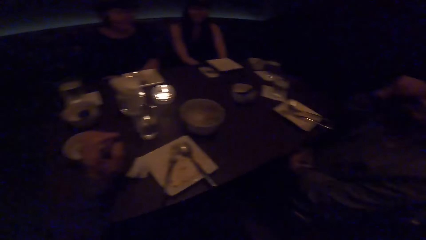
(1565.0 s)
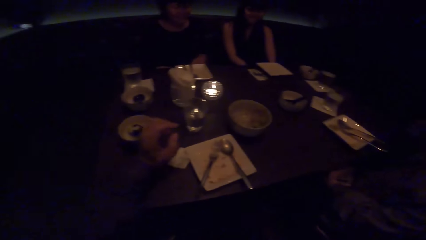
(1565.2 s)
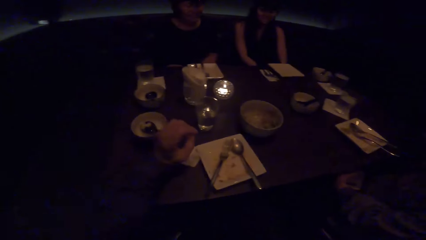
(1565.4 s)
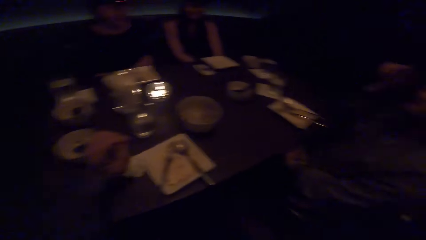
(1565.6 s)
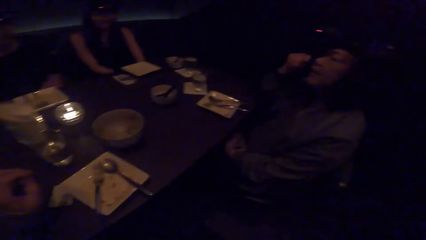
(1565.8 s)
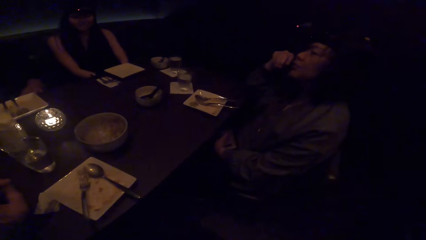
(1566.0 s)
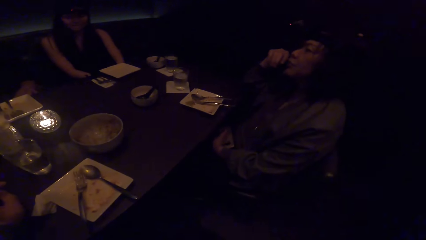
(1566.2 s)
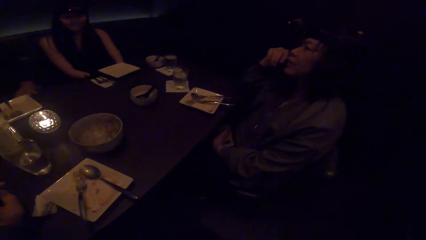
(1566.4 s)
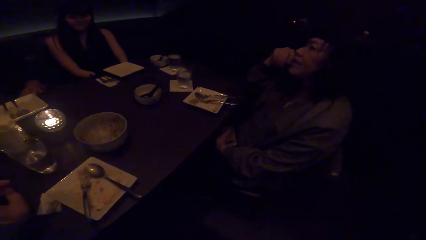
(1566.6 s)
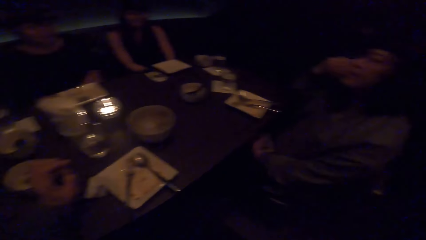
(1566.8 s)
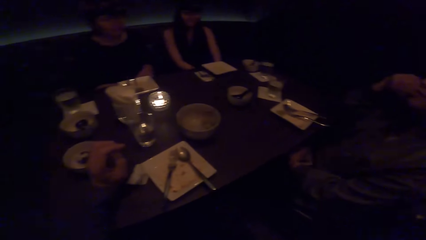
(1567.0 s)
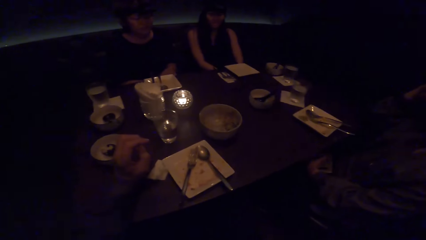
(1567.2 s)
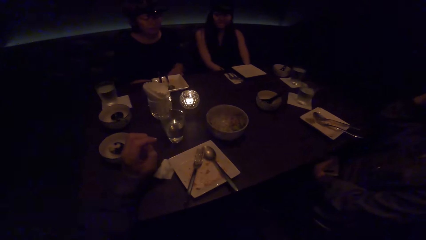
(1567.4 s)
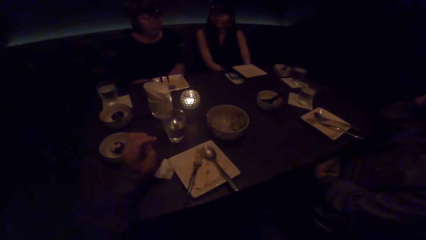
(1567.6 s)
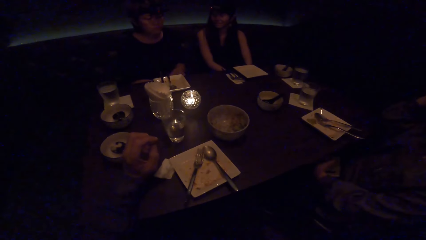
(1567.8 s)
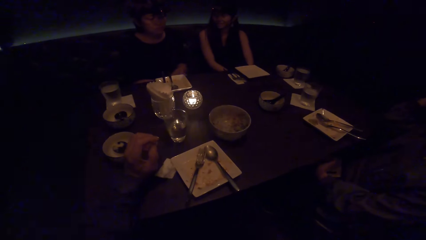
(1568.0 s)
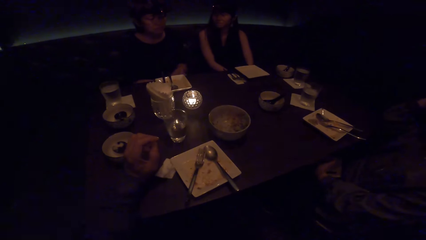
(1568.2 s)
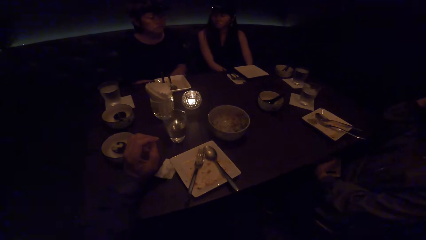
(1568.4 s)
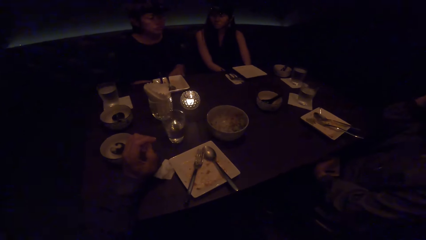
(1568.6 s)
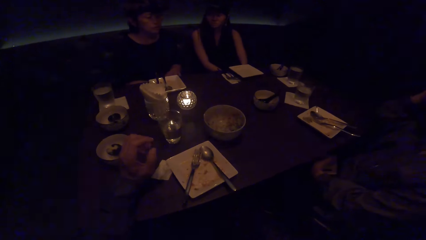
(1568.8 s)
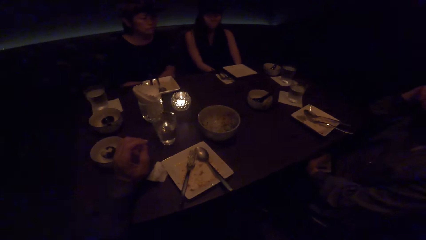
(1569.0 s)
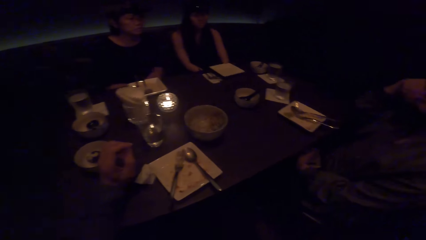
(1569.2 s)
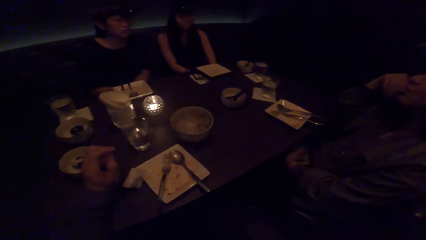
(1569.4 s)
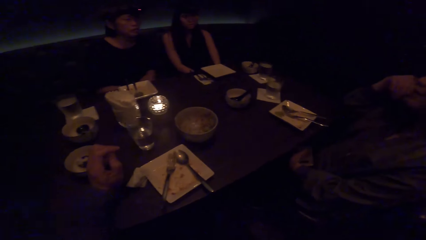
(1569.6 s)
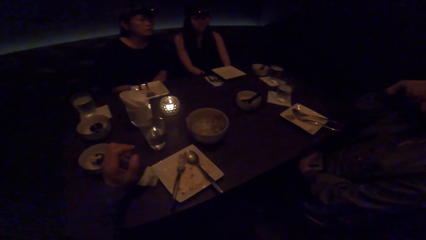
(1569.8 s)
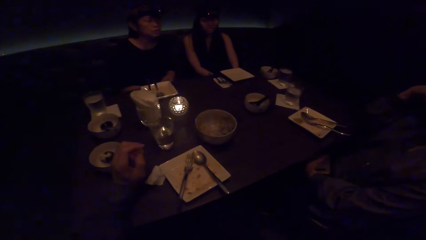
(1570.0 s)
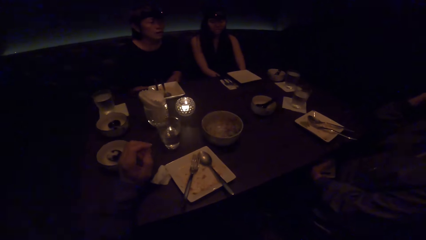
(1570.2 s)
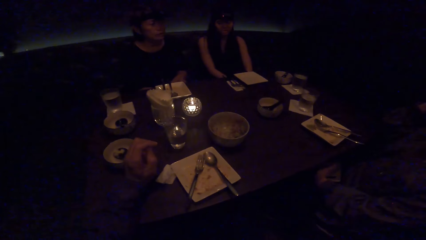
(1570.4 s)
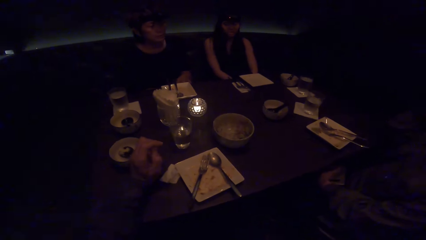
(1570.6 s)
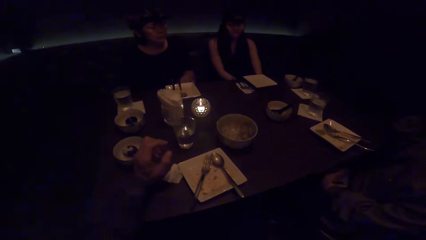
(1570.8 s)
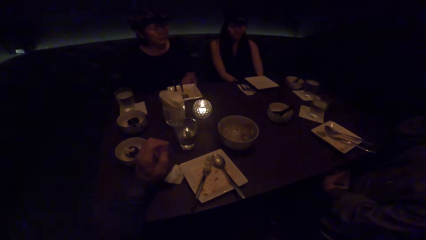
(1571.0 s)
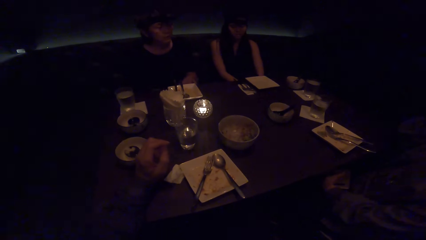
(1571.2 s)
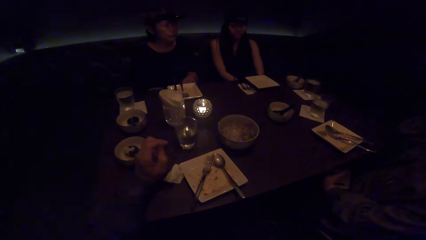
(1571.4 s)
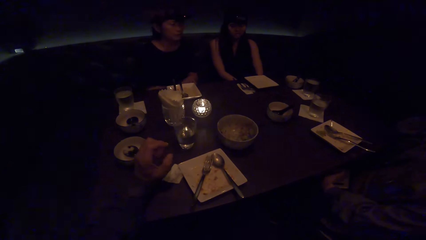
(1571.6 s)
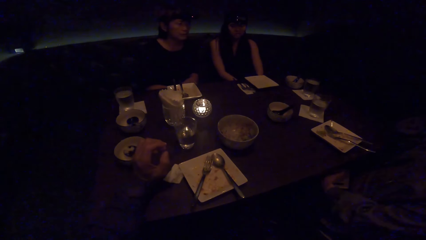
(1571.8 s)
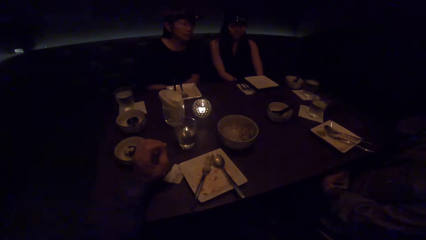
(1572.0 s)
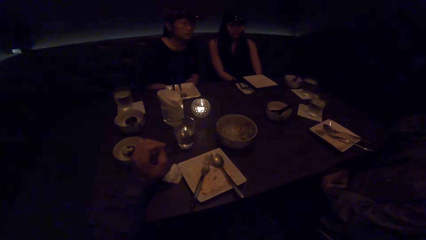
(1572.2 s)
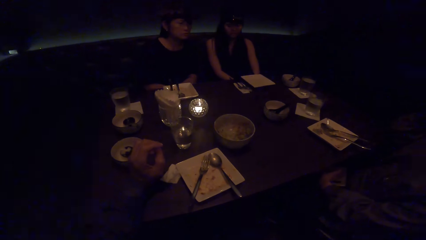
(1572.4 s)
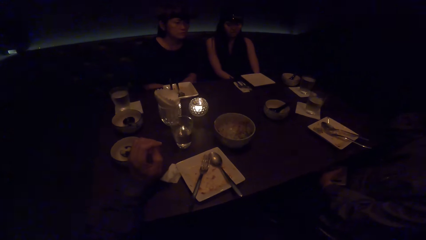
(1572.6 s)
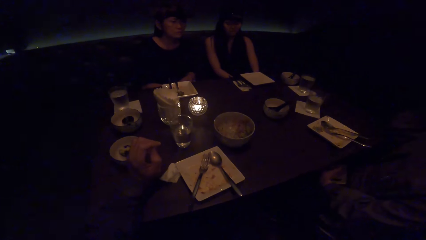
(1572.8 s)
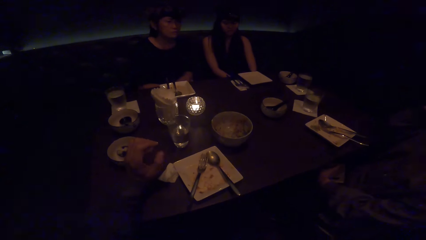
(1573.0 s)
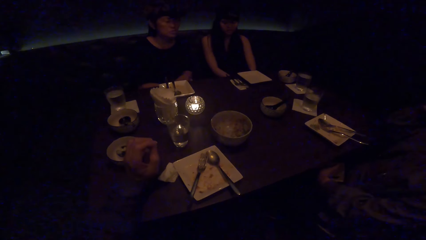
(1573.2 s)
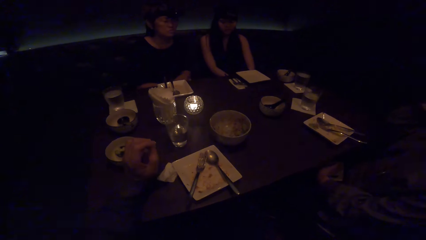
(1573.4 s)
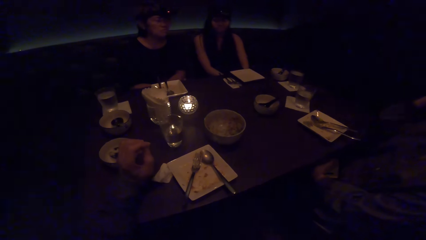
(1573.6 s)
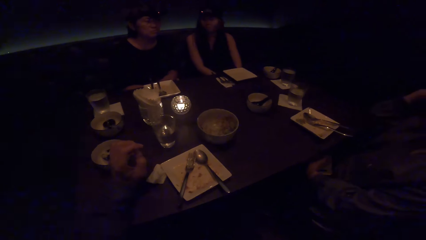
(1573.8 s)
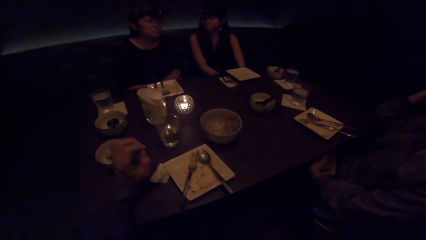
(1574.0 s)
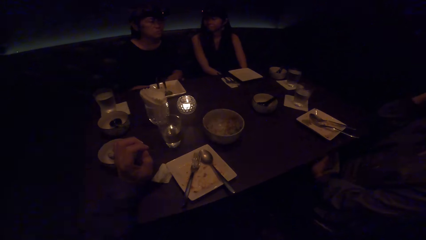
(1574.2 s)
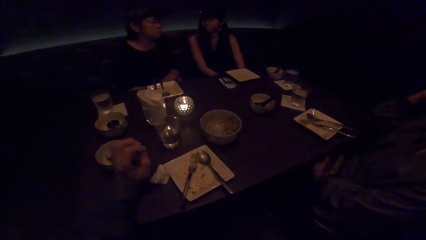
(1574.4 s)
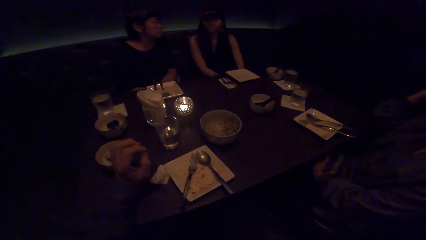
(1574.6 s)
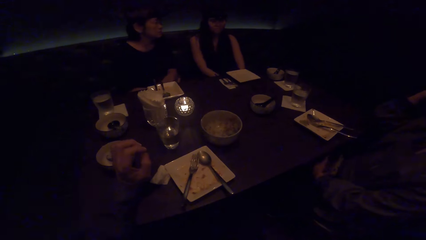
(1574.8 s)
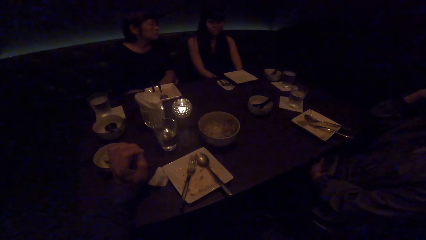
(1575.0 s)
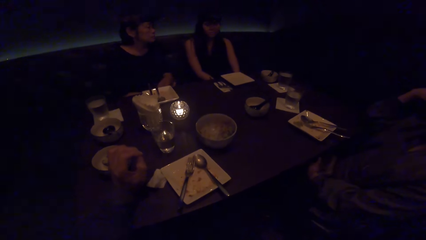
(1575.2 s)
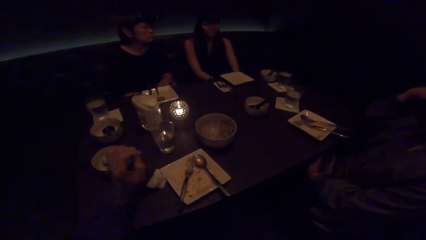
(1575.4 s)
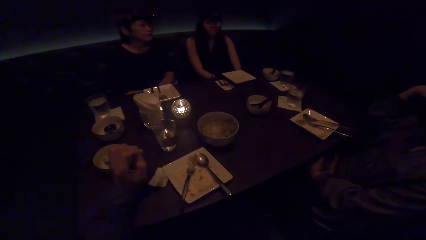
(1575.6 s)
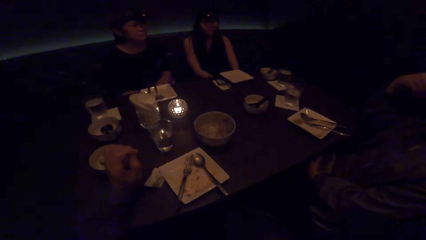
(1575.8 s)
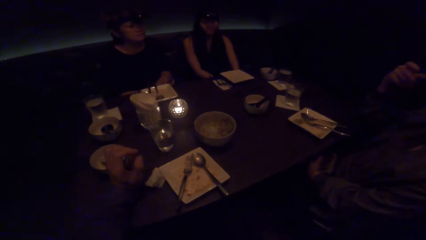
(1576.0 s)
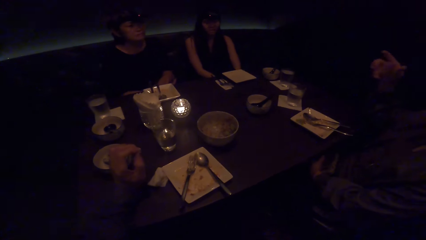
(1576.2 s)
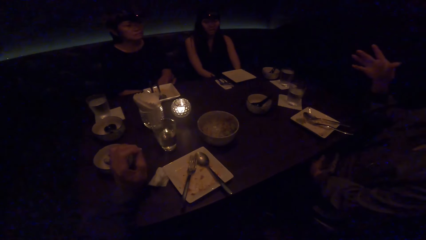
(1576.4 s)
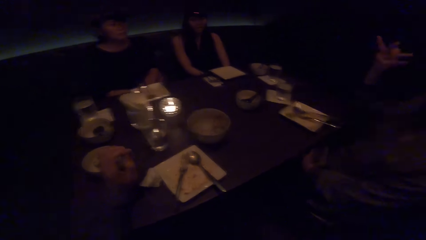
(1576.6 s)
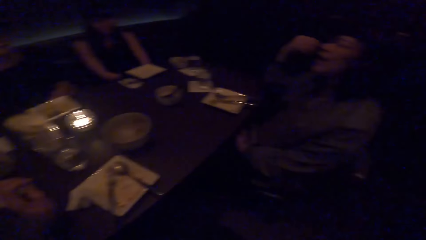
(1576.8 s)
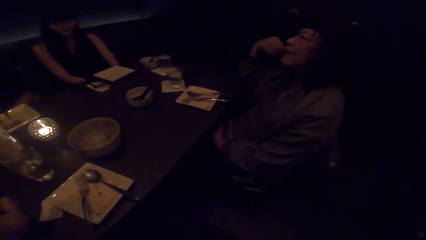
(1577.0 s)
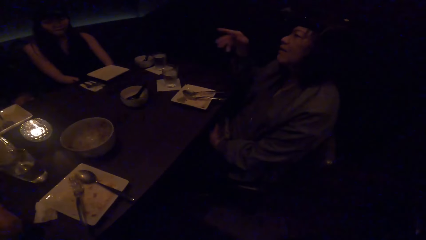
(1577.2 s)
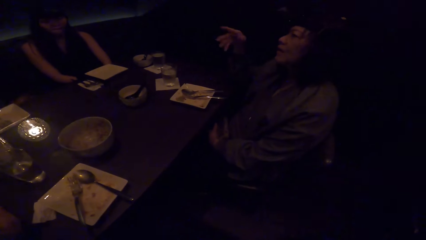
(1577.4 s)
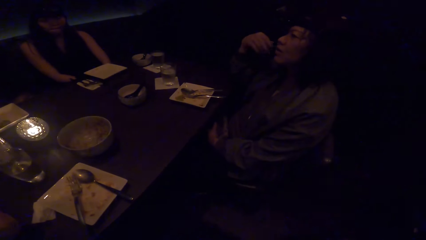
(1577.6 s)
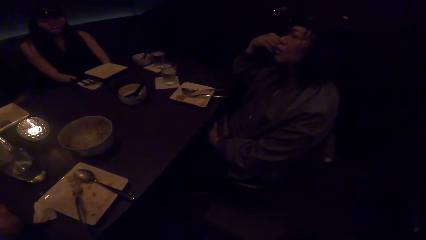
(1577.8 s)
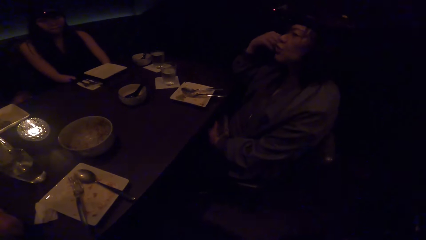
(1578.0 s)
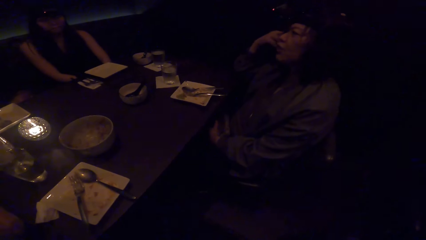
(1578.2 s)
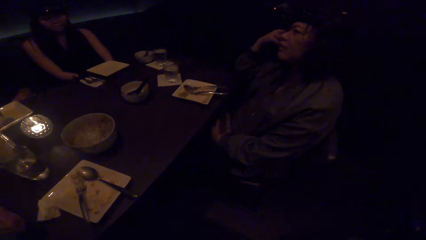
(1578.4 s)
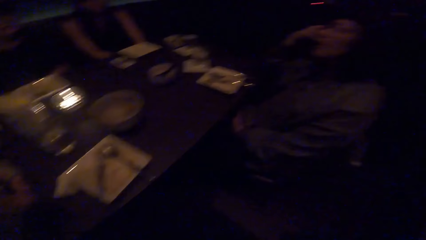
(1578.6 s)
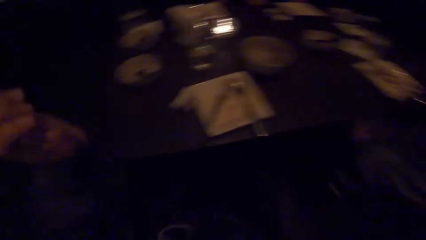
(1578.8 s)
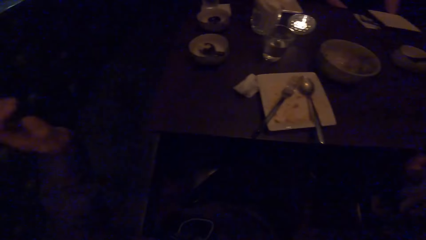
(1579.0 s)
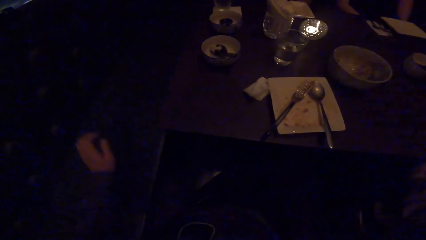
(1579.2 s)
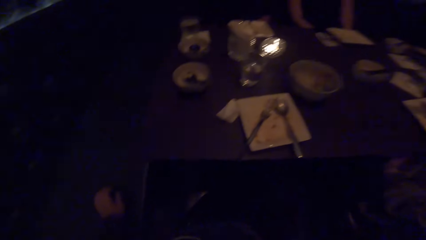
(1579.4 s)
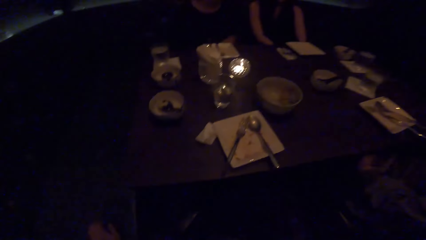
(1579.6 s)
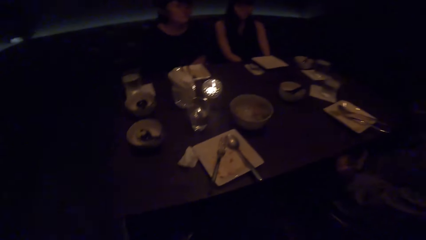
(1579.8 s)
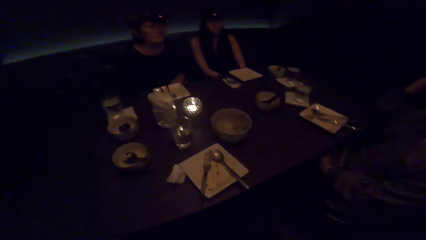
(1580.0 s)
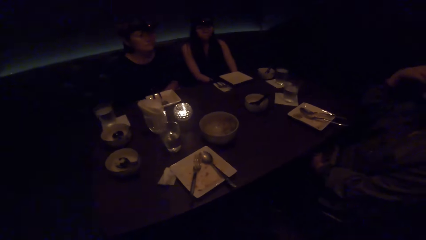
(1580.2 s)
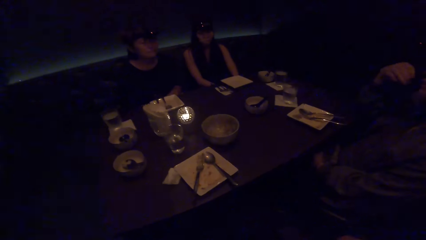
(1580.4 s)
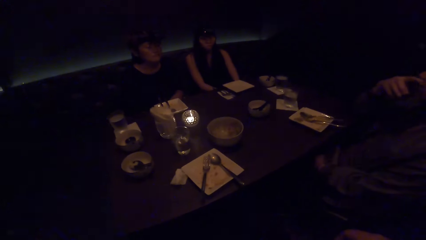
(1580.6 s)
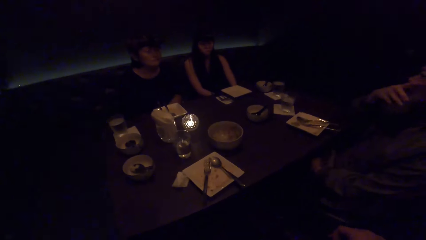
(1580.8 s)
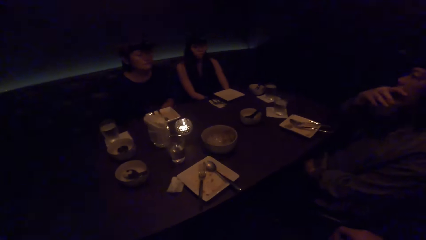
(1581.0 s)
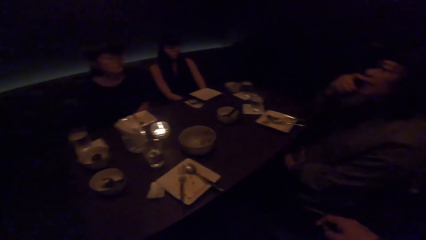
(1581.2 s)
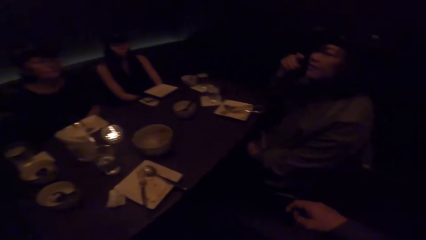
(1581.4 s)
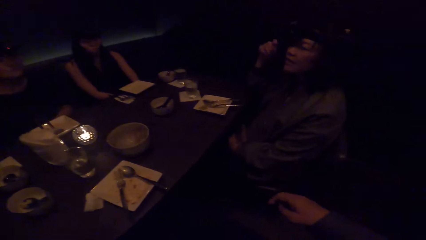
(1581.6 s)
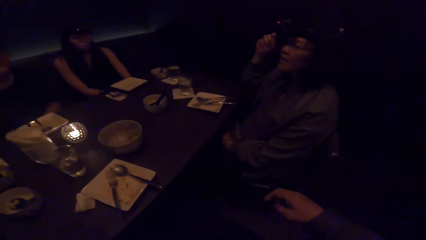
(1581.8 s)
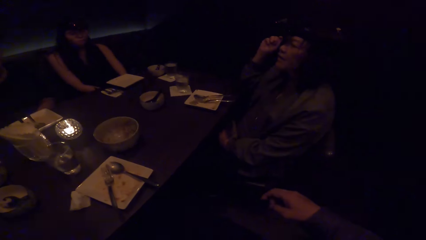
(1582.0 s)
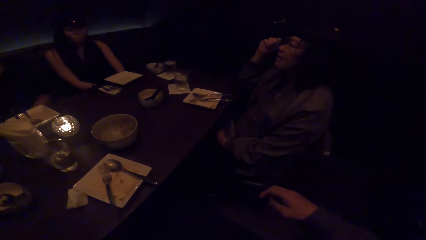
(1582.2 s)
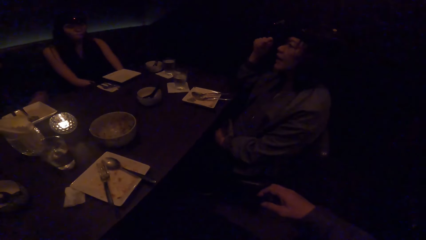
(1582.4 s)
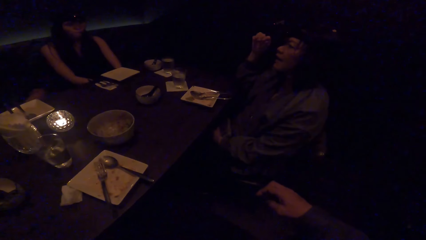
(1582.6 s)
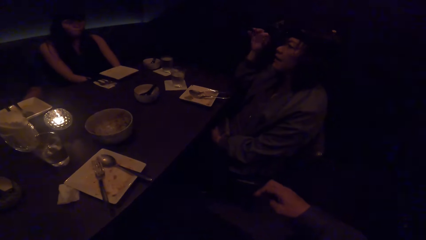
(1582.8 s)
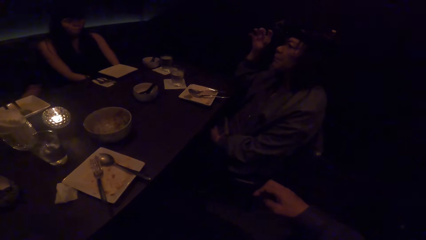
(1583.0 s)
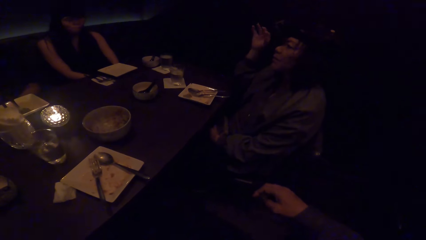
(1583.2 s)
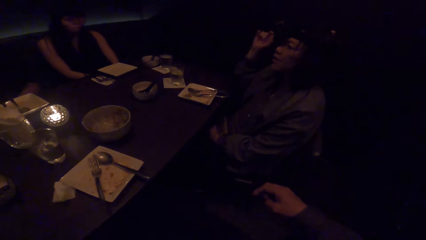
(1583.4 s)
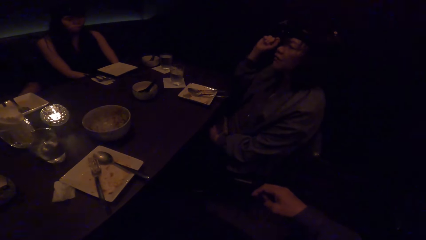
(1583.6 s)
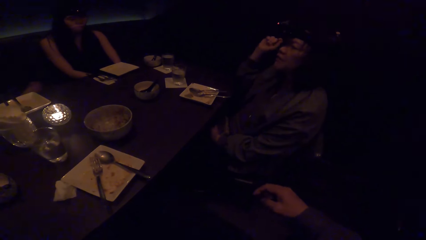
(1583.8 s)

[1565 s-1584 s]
The camera wearer looks at a woman. They look around. They look at the woman.
